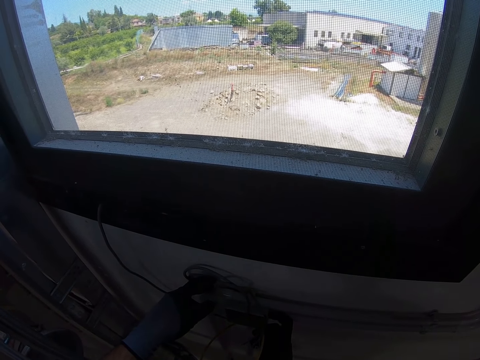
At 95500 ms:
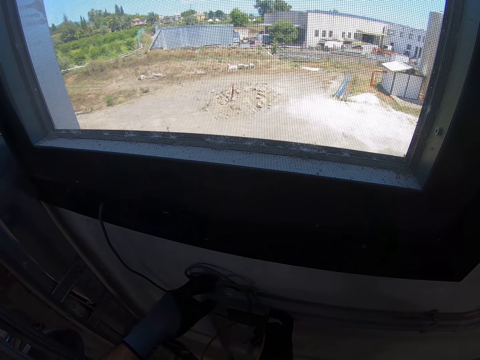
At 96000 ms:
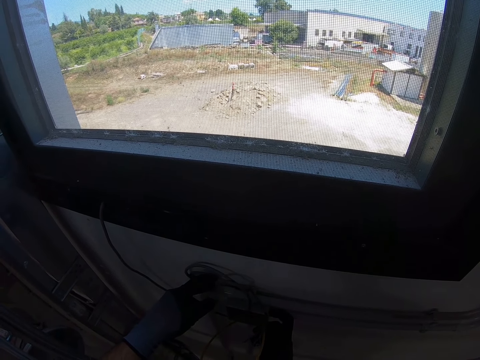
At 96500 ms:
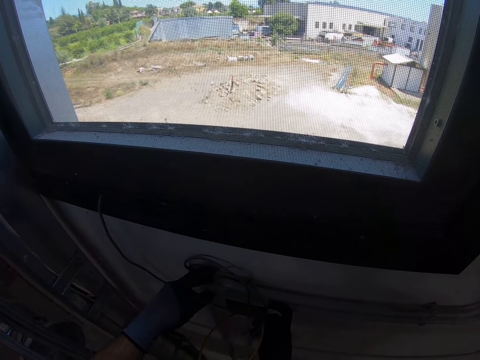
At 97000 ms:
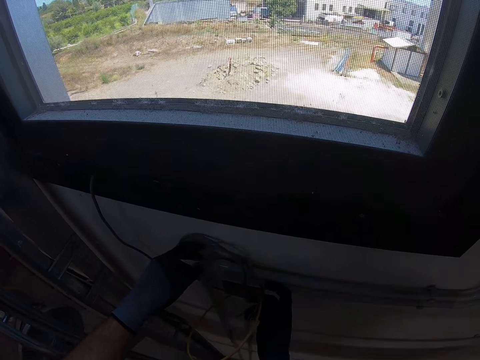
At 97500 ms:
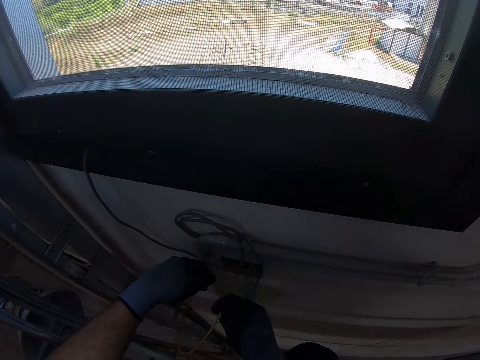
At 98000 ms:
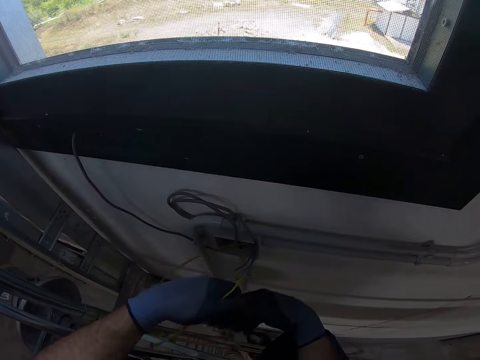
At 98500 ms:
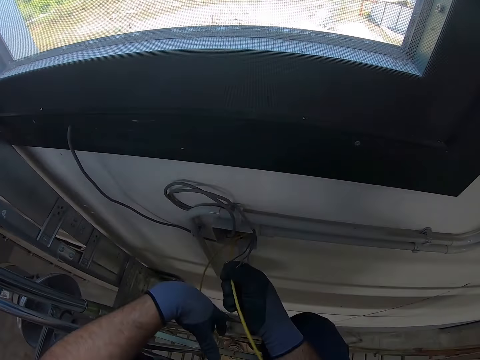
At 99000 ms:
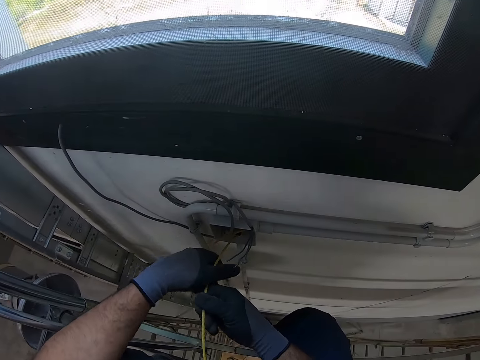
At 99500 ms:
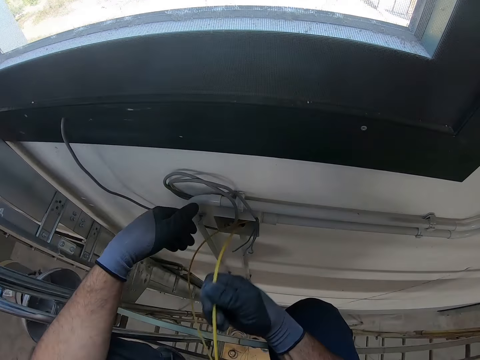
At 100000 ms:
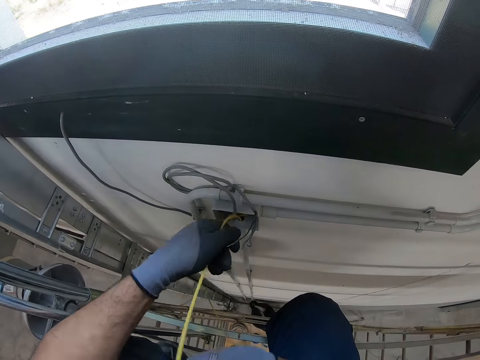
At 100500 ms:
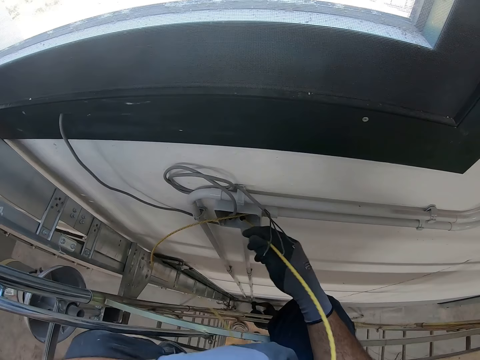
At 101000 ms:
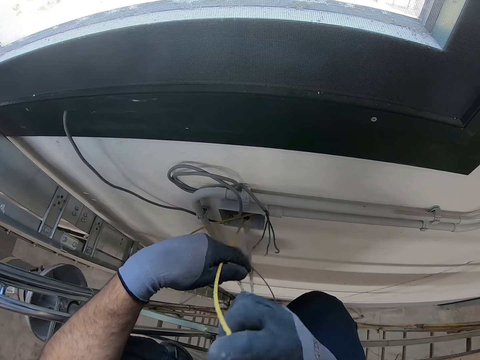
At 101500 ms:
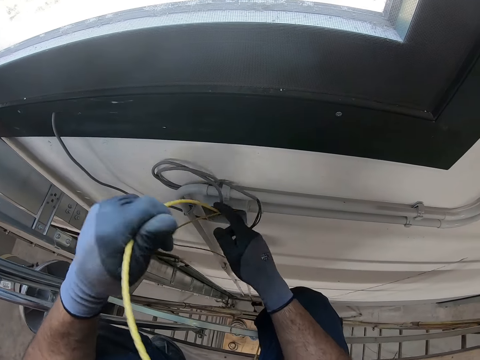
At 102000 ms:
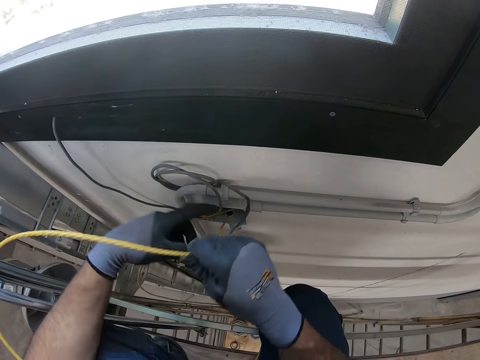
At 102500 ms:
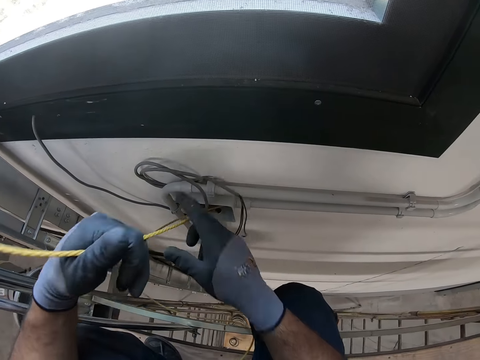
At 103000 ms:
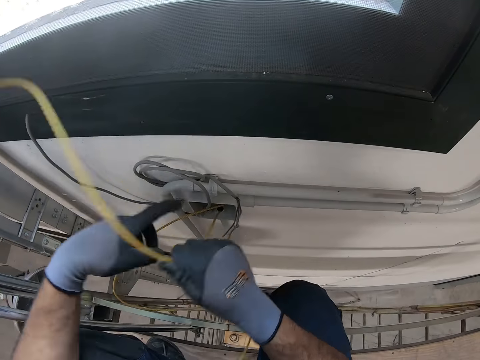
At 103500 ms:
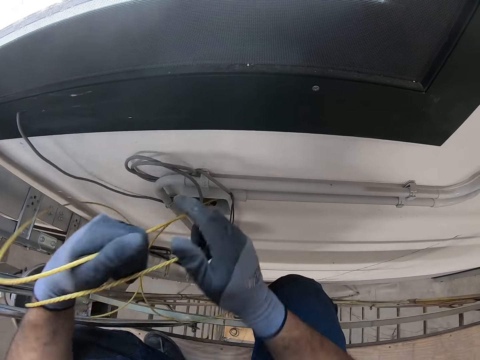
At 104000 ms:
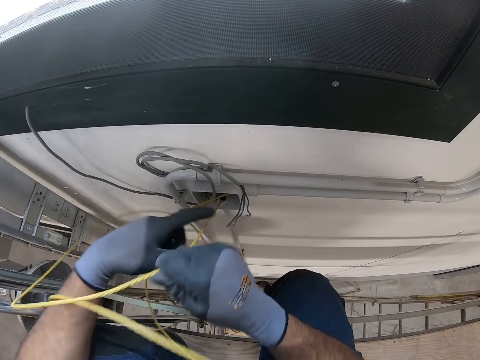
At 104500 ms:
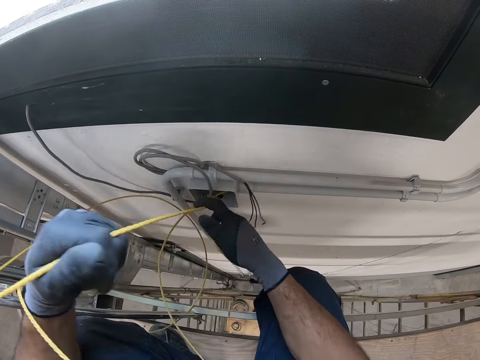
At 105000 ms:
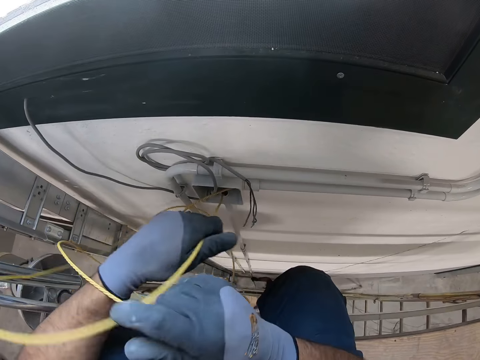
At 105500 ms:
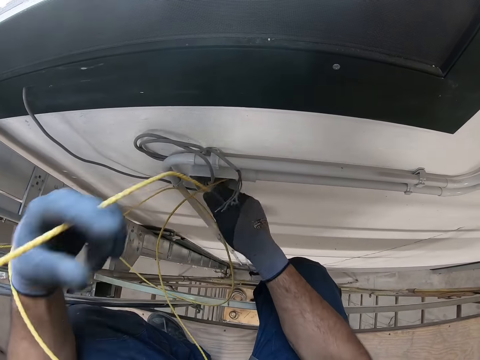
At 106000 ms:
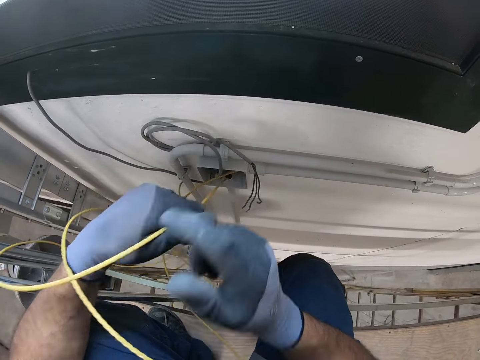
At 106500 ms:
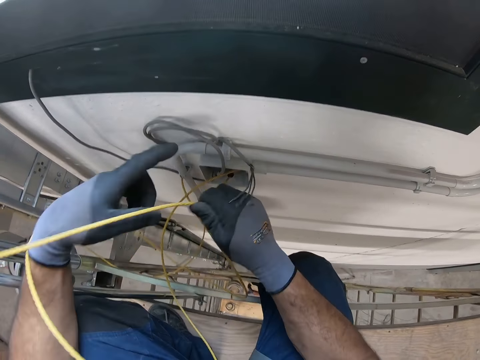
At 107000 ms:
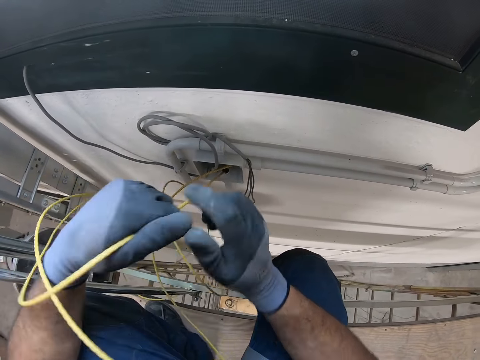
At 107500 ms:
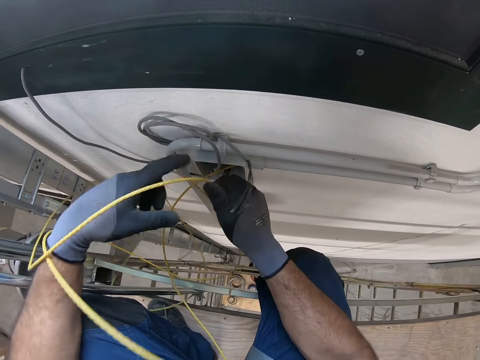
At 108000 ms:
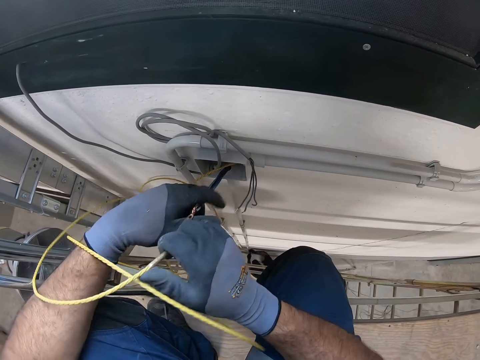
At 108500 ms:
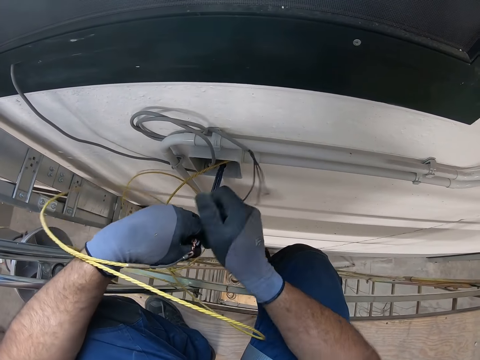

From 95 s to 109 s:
The camera wearer pulls a cable from a pipe on the wall.

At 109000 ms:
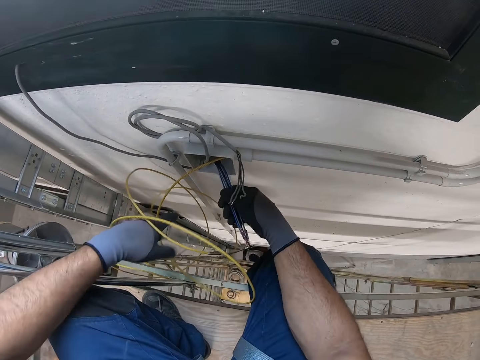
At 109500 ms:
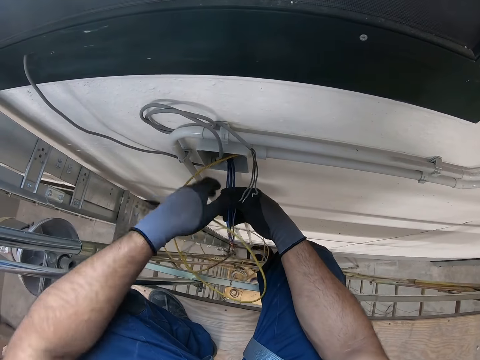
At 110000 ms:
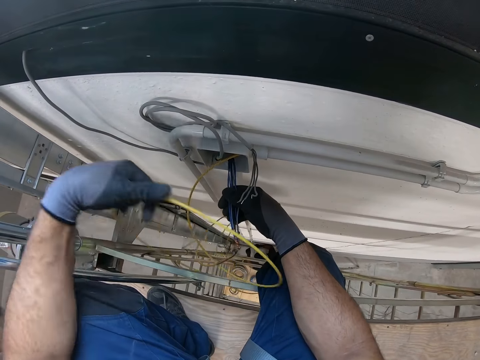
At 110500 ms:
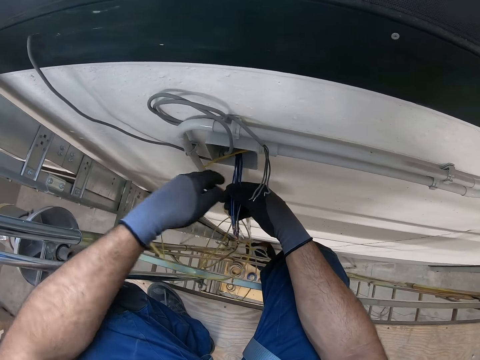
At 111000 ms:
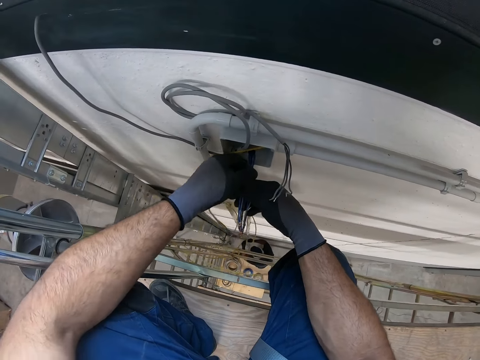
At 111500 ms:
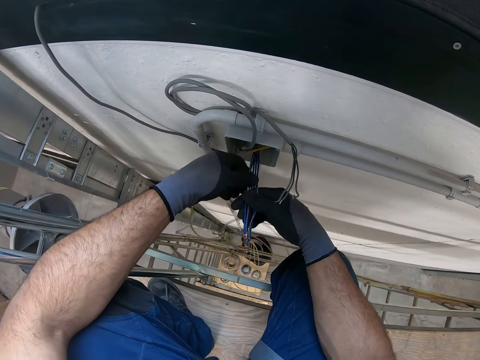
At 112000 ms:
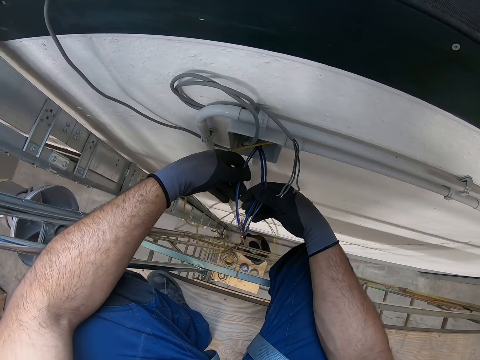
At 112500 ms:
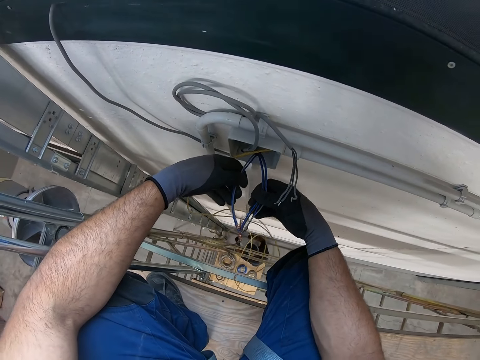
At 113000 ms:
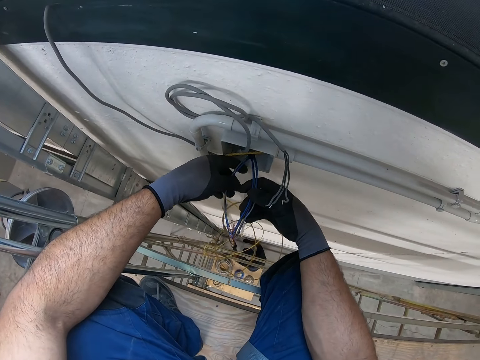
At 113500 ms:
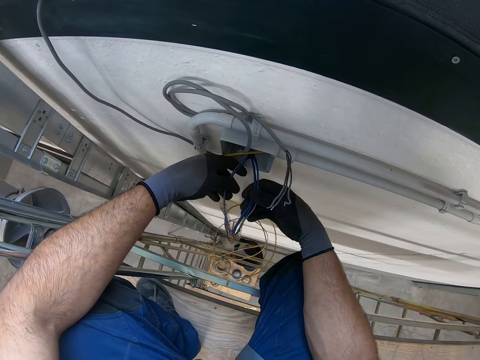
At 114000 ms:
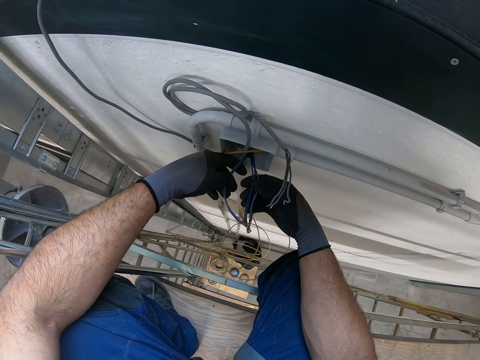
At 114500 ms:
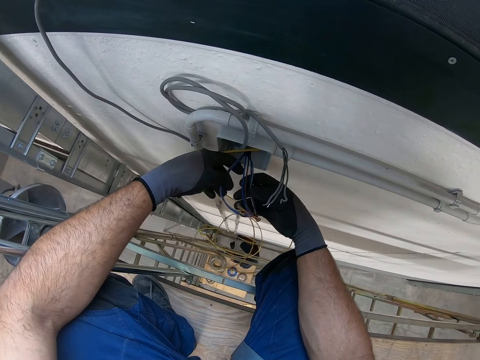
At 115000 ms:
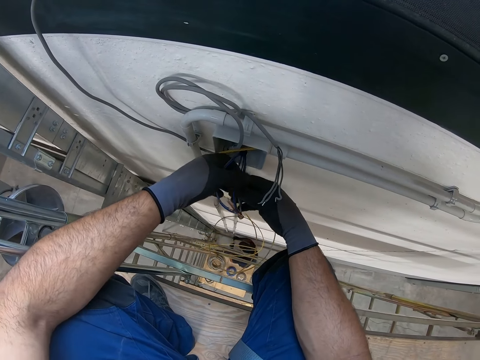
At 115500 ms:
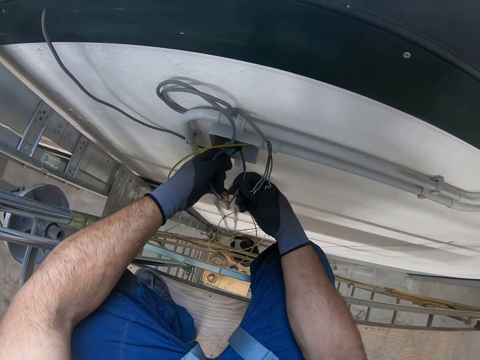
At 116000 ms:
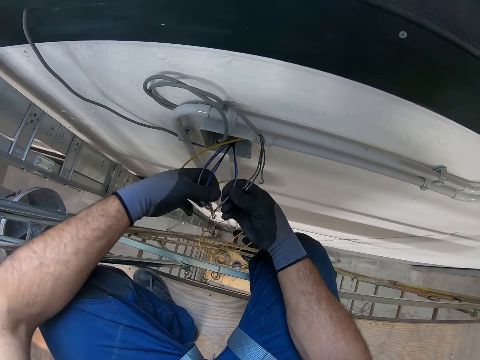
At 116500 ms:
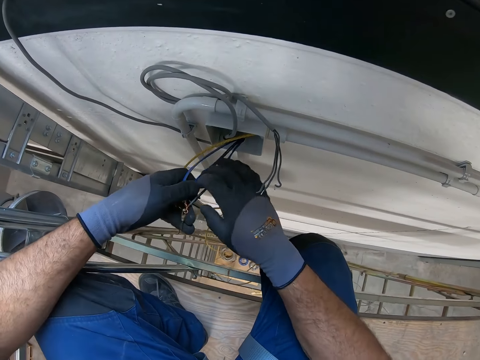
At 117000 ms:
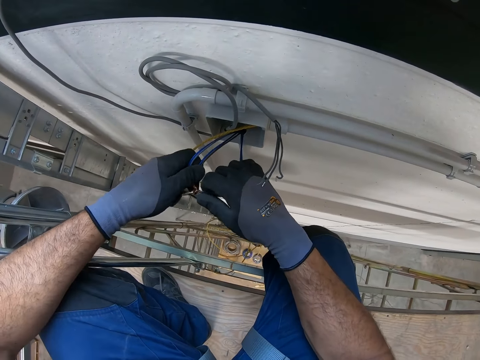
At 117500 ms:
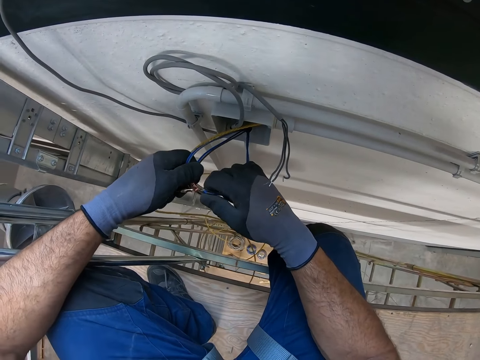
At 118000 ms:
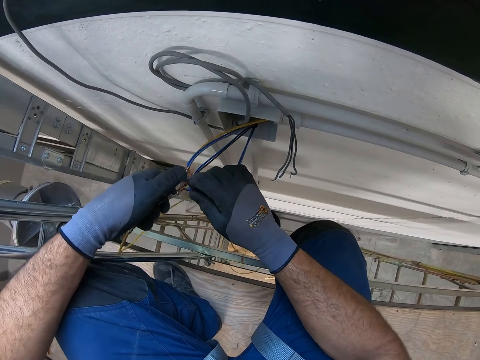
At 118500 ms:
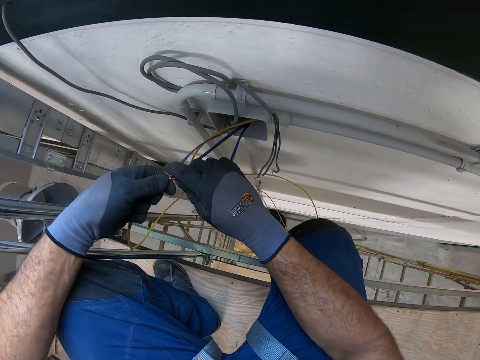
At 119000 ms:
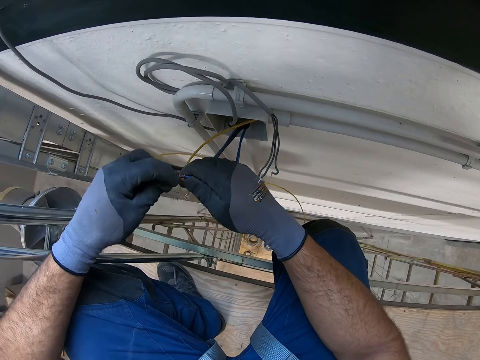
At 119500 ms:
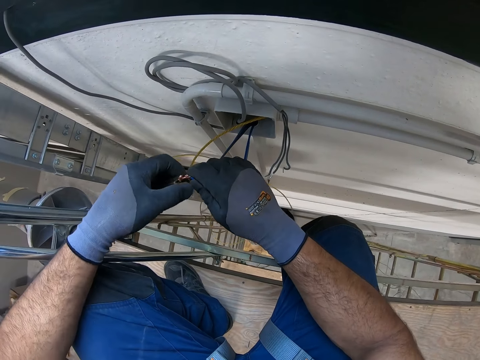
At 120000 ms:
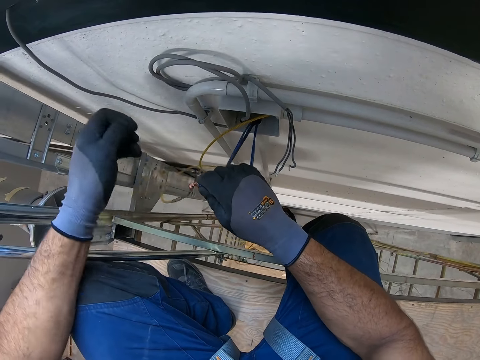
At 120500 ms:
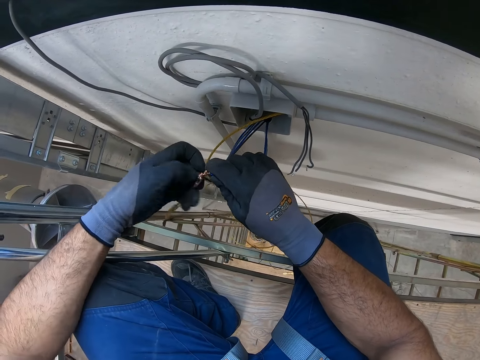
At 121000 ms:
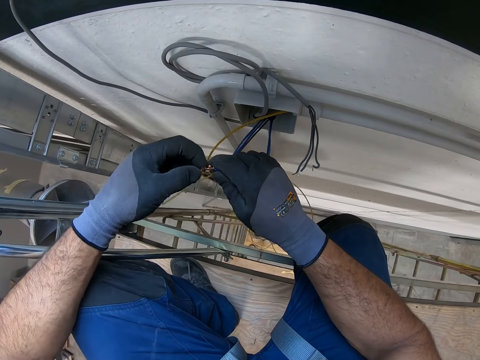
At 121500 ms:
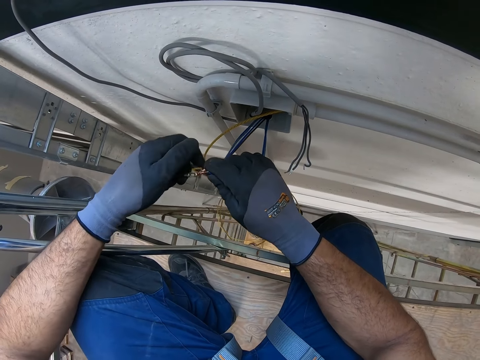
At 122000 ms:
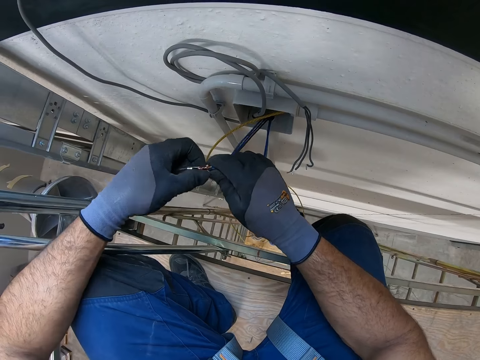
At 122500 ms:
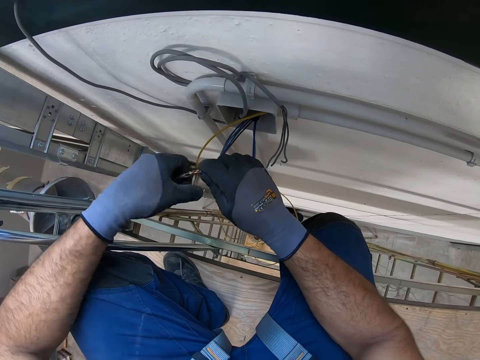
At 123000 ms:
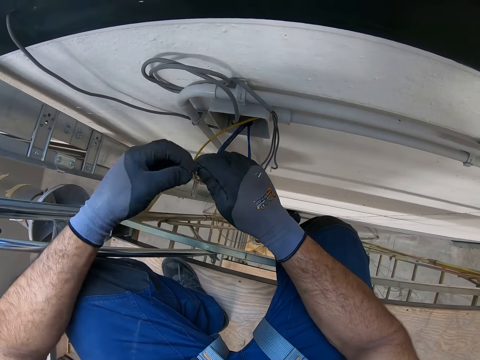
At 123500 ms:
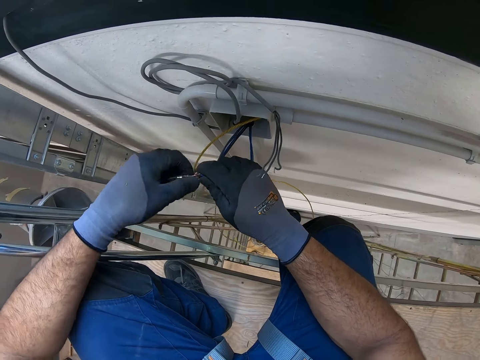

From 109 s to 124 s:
The camera wearer looks at the cables in his hand. He disconnects the cables in his hand.
